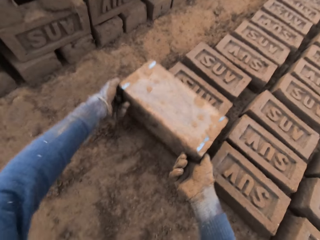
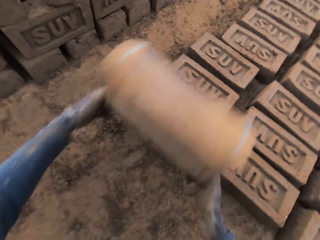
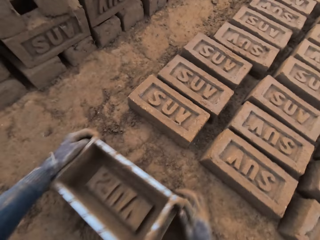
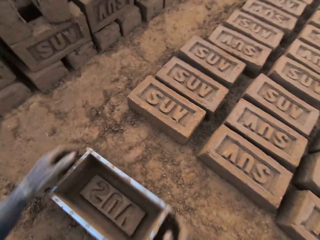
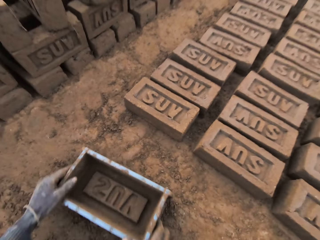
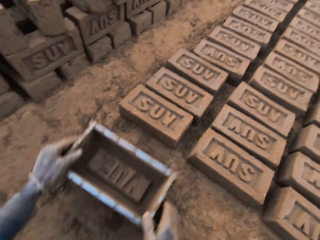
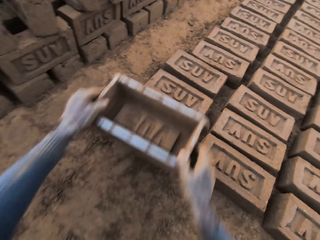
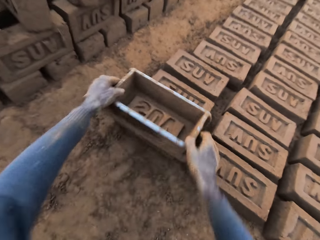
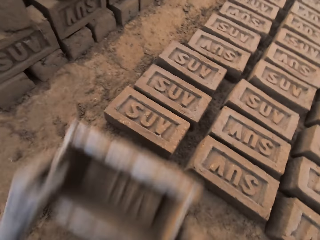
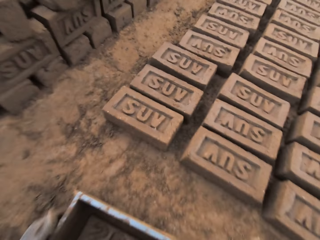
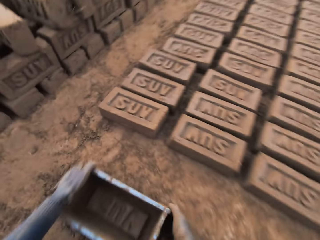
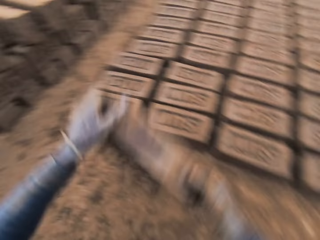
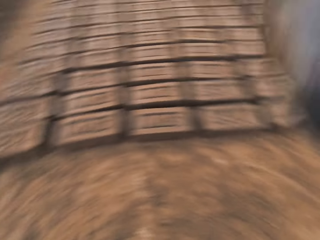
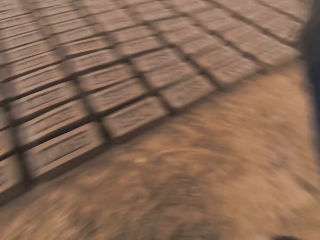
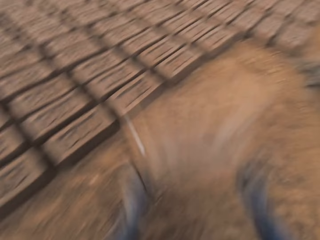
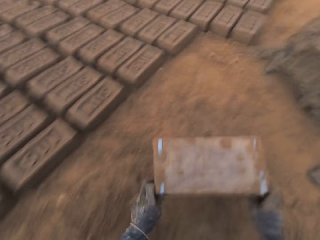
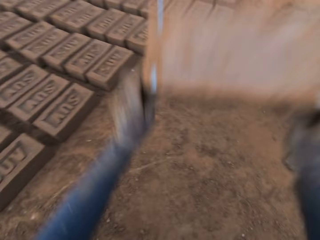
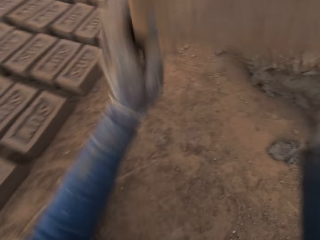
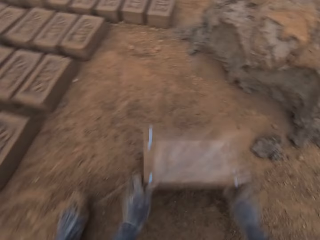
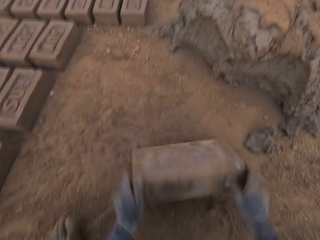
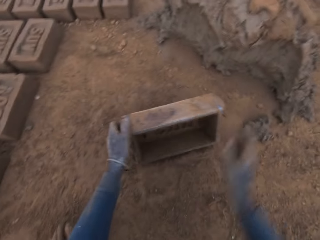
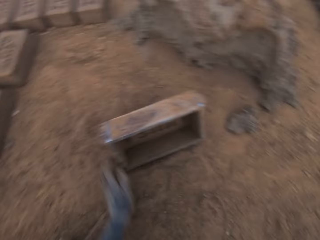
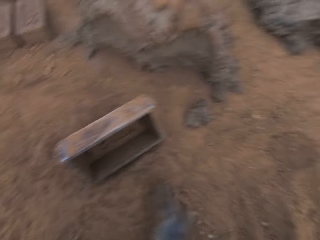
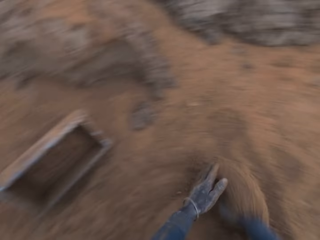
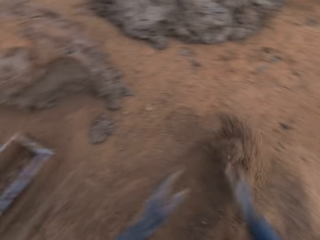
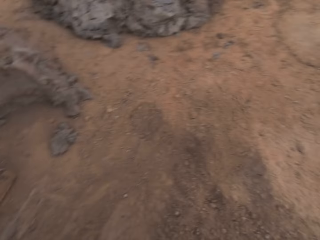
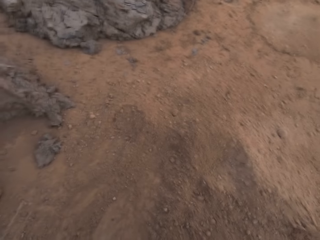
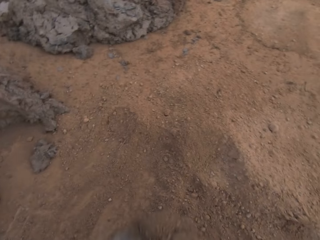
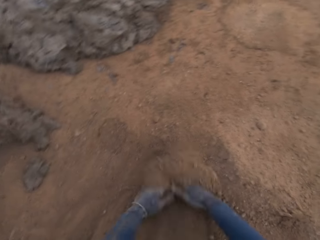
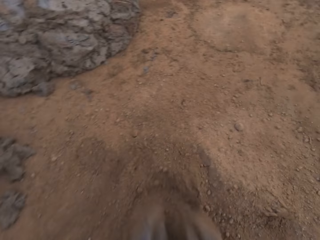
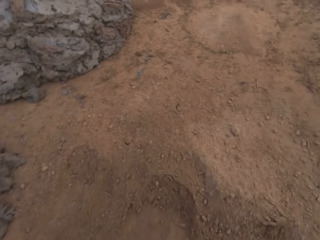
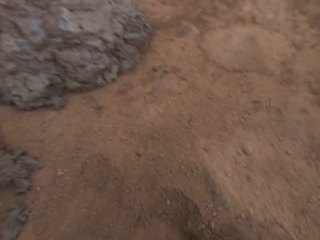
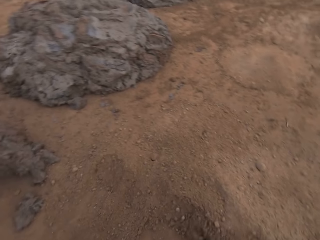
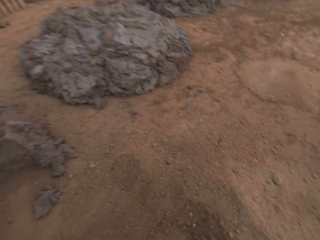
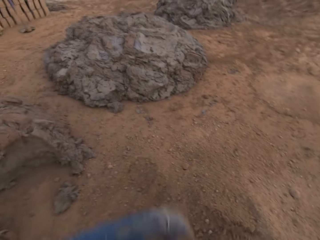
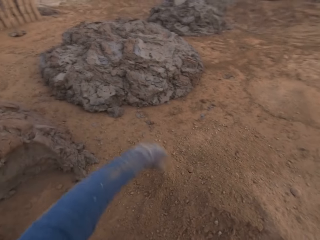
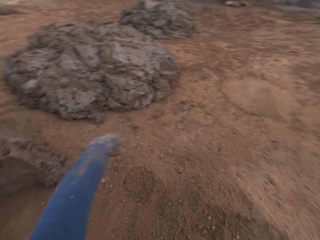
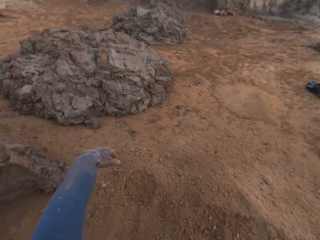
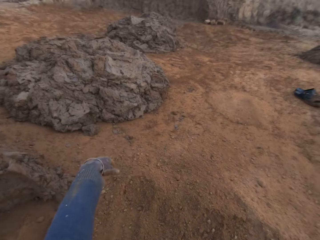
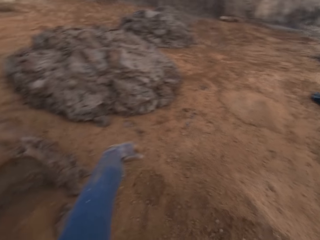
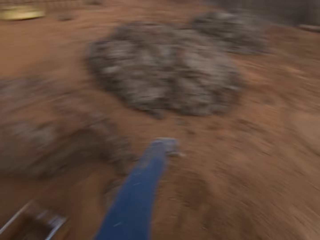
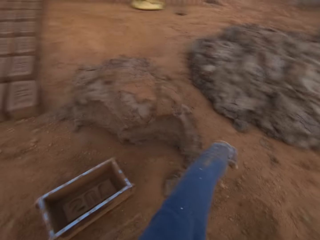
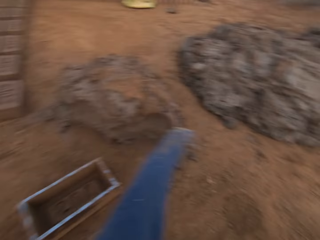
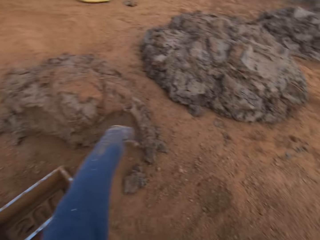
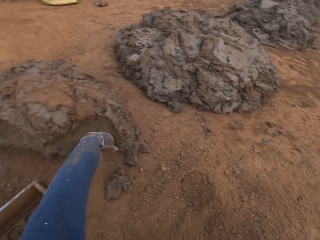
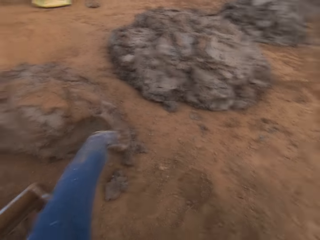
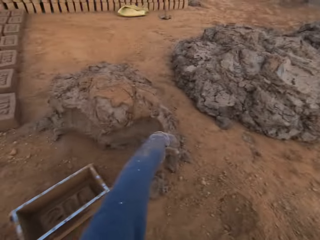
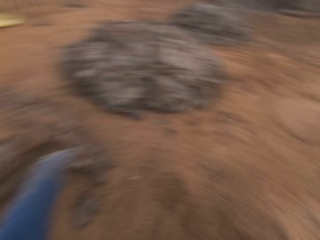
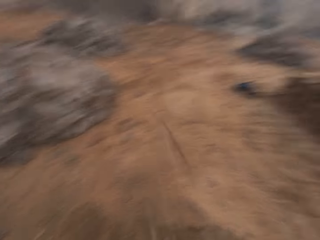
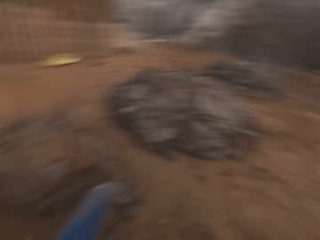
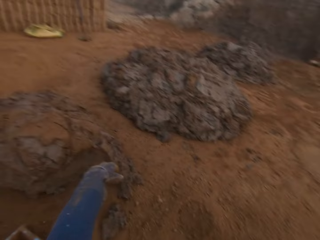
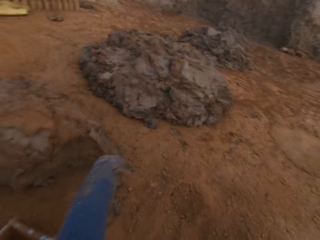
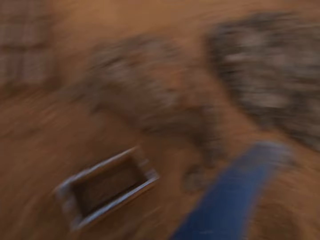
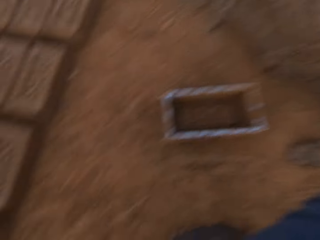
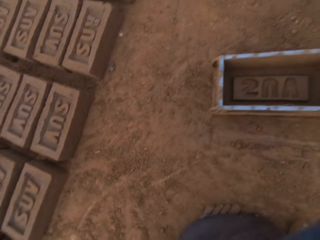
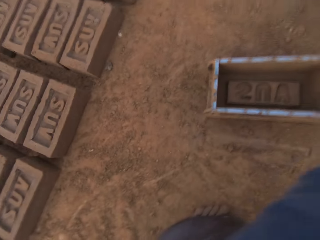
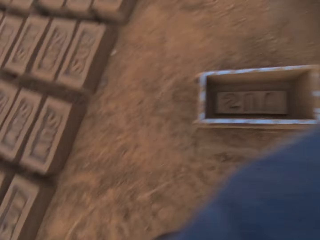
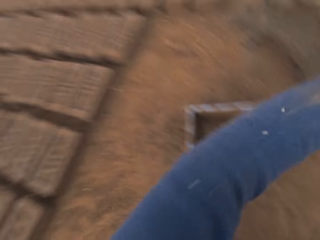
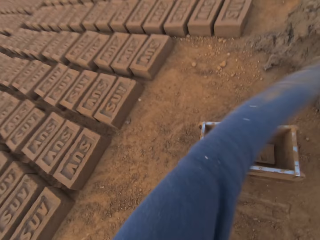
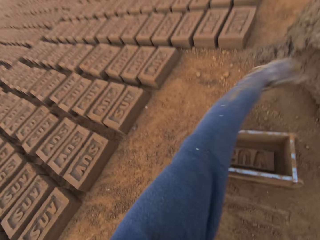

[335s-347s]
The camera wearer turns the brick pan or brick mold. He touches the brick with the brick mold. He places the brick pan on the ground and lifts the brick pan. He slams the brick mold on the ground. He places the brick pan on the ground. He lifts the brick pan and hits the brick pan on the ground. He lifts the brick pan and hits the brick pan on the ground. He turns the brick pan. He sweeps sand on the ground with his hands. He puts the sand together. He looks around. He spits on the ground.

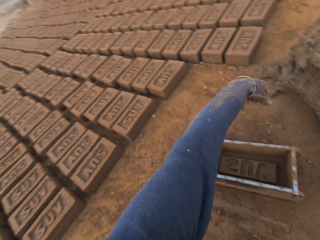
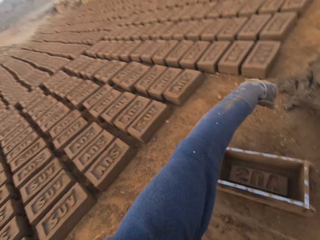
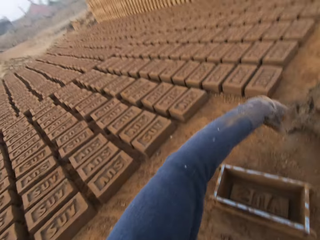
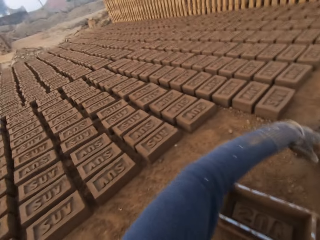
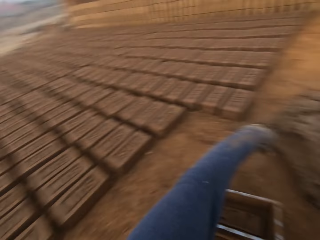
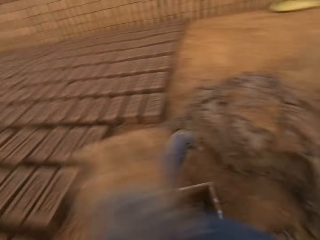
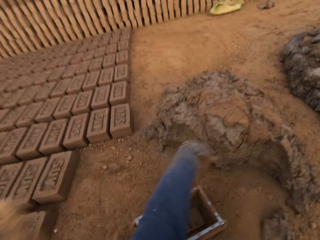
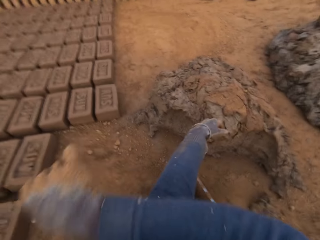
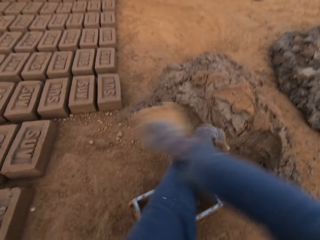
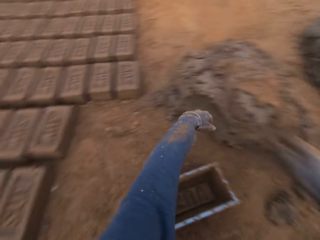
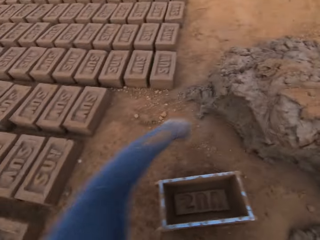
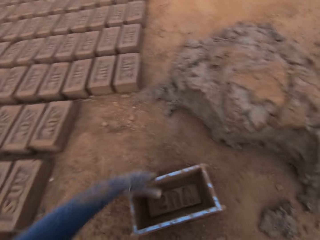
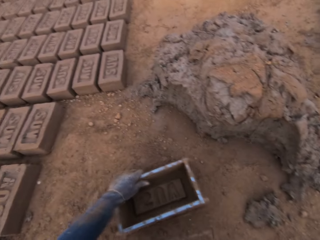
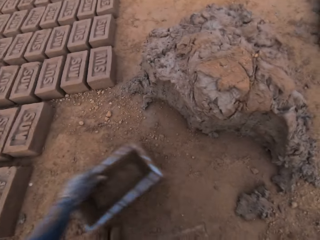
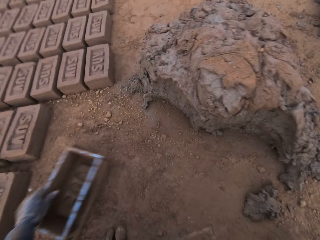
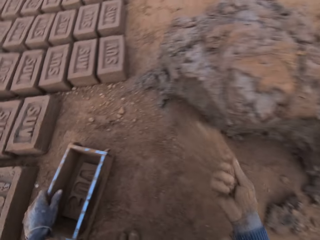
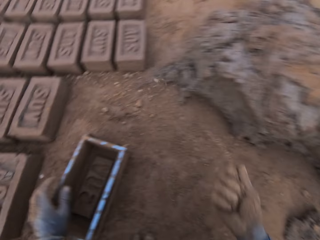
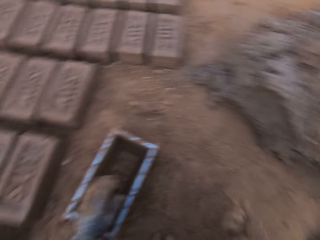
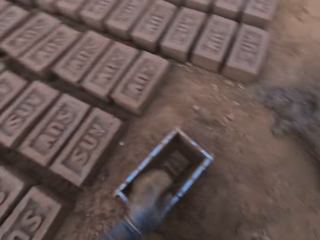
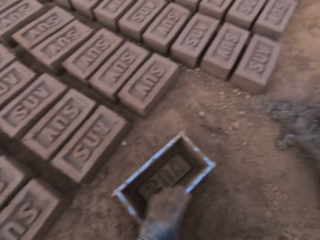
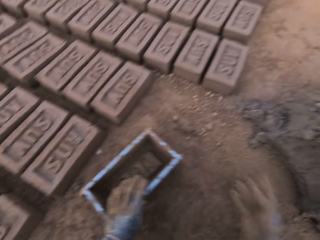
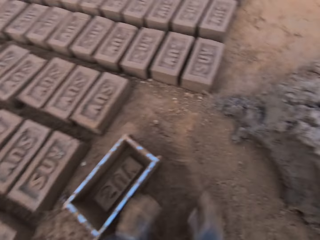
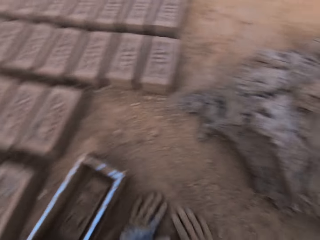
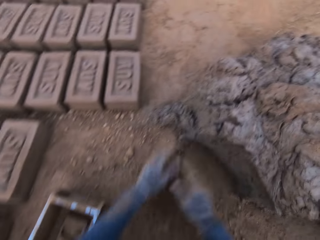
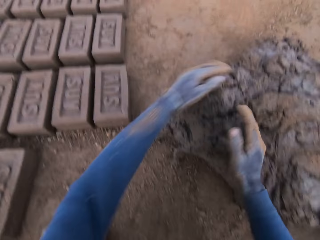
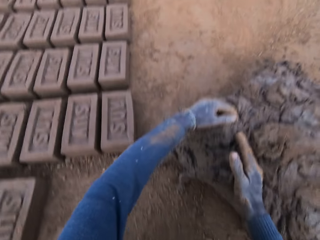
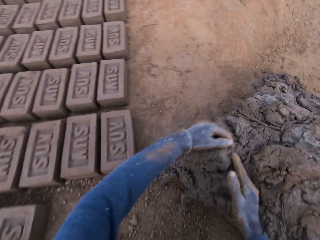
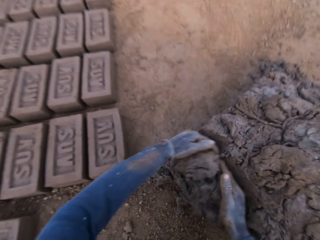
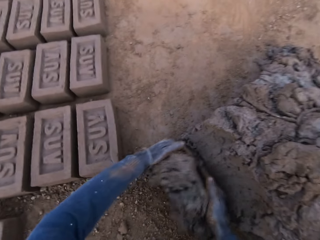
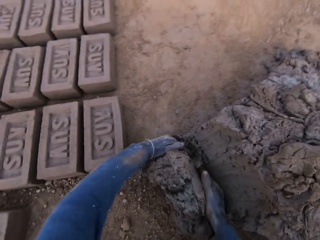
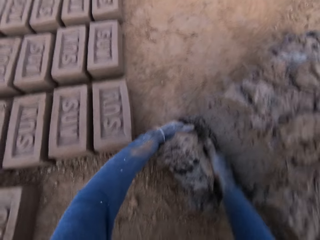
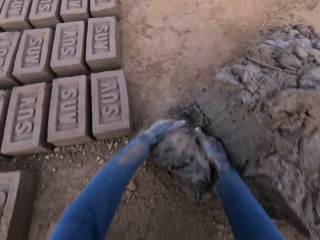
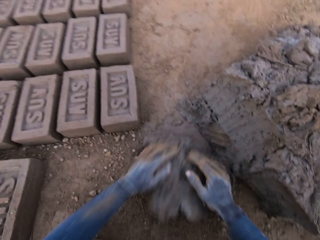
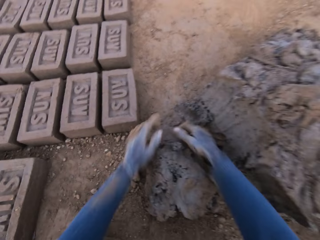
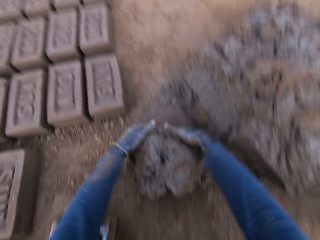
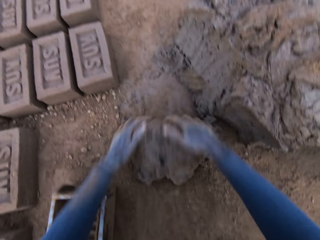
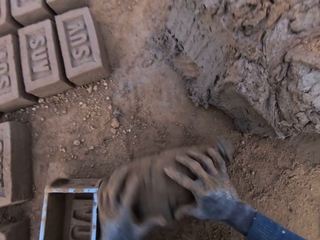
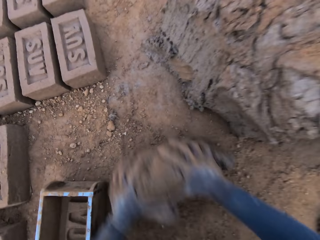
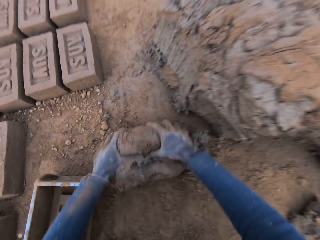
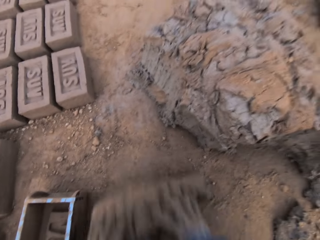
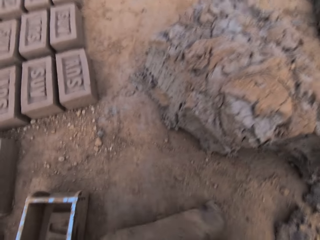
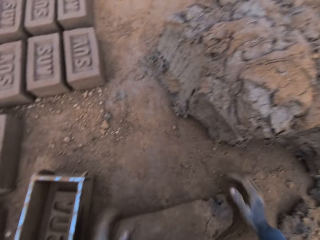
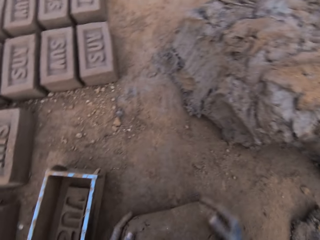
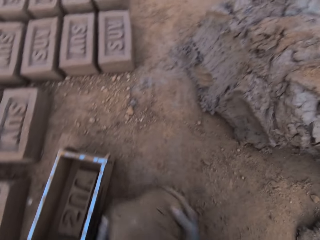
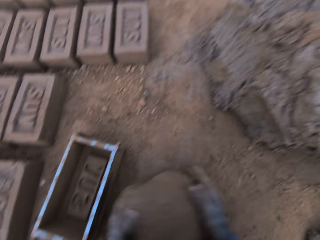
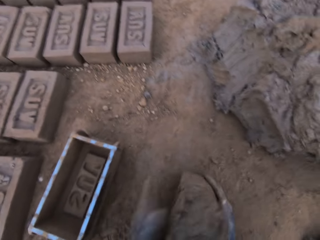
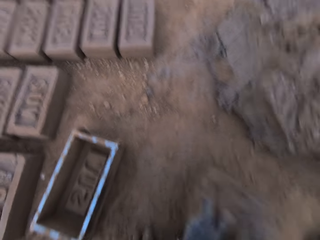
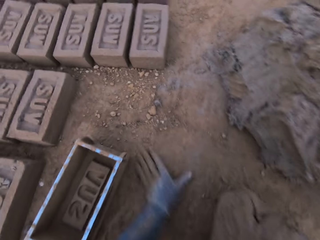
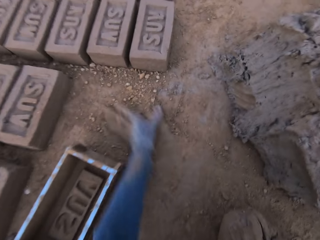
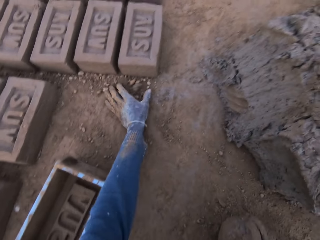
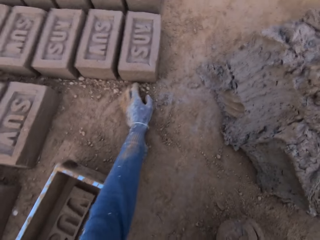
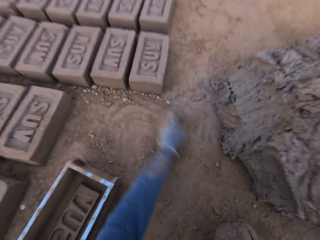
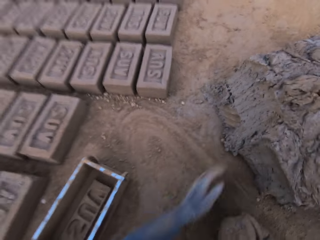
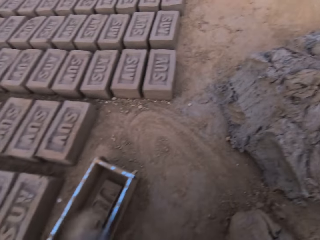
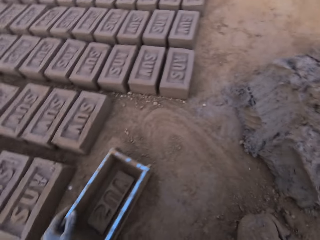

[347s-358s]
The camera wearer raises his right hand. He wipes his left arm with his right arm. He touches something. He takes sand with his right hand. He adjusts the brick mold with his left hand on the ground. He sprinkles the sand in his right hand on the ground. He slides his hands on the ground. He cuts out mortar or clay from the heap of mortar with his hands. He molds the mortar on the ground. He rolls the clay on sand. He wipes stones from the ground with his left hand. He spreads the sand on the ground.
